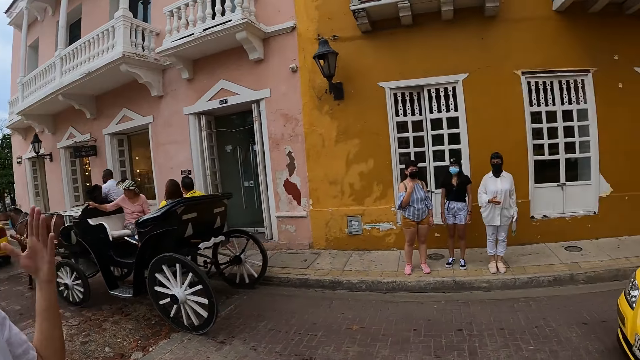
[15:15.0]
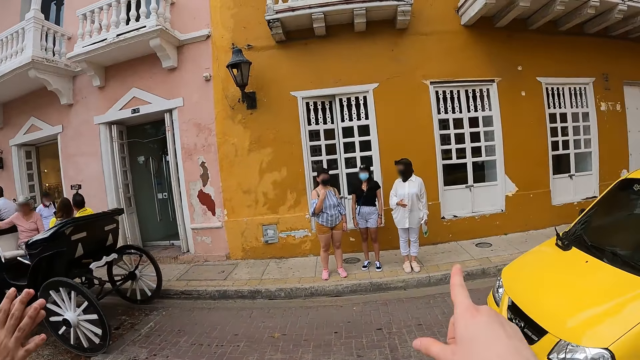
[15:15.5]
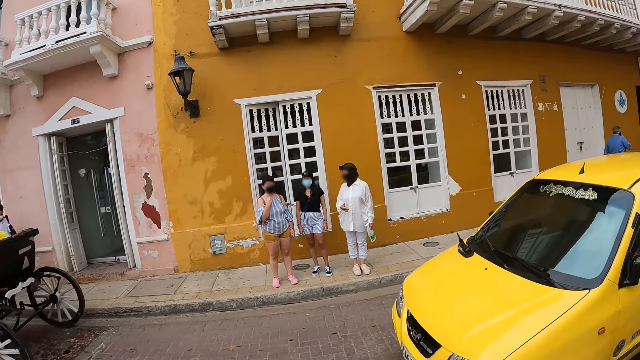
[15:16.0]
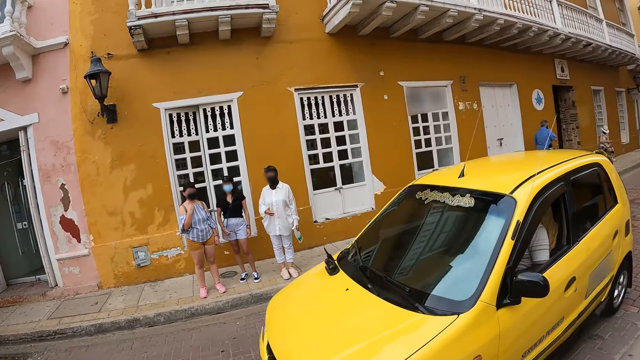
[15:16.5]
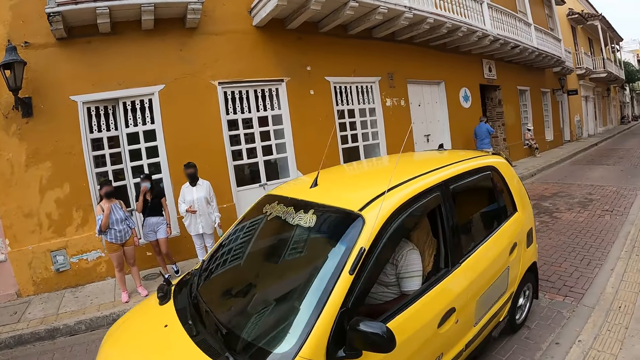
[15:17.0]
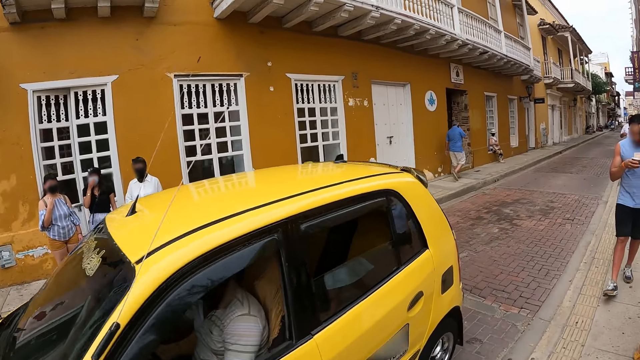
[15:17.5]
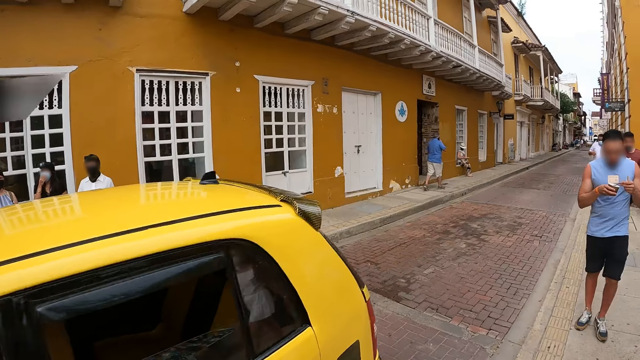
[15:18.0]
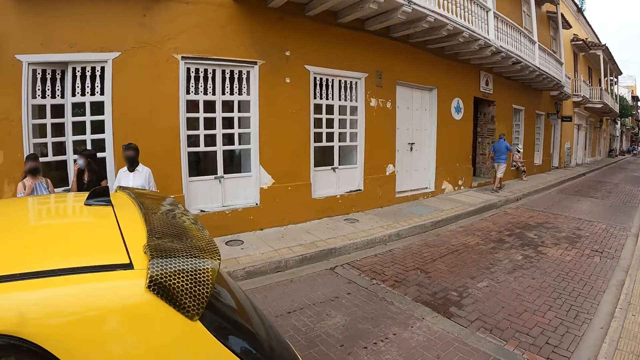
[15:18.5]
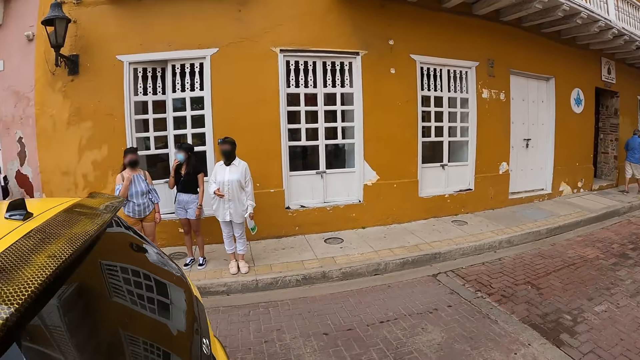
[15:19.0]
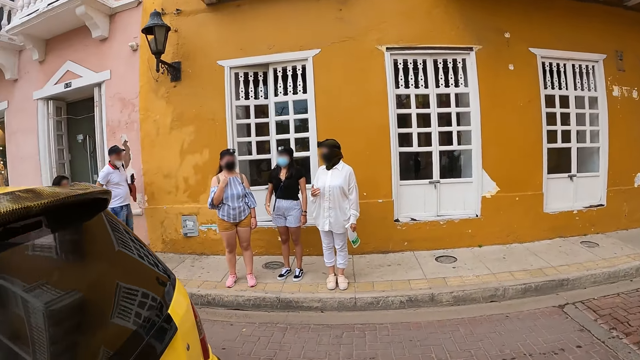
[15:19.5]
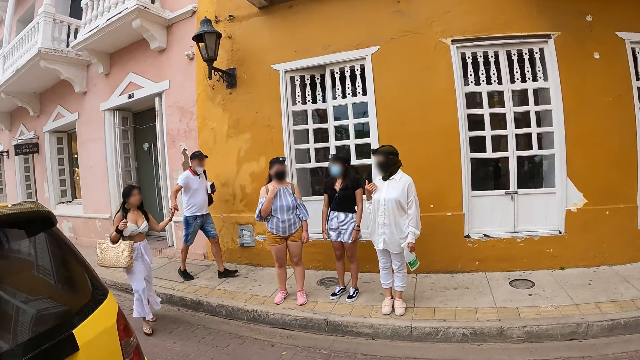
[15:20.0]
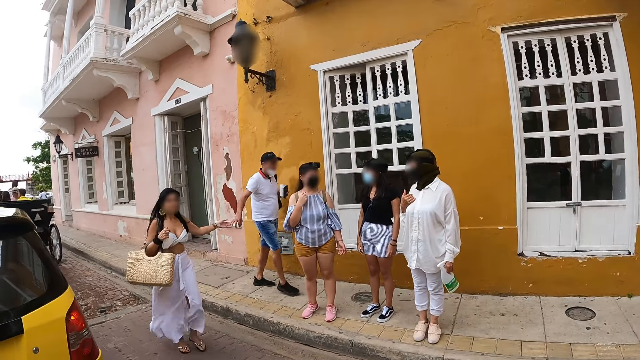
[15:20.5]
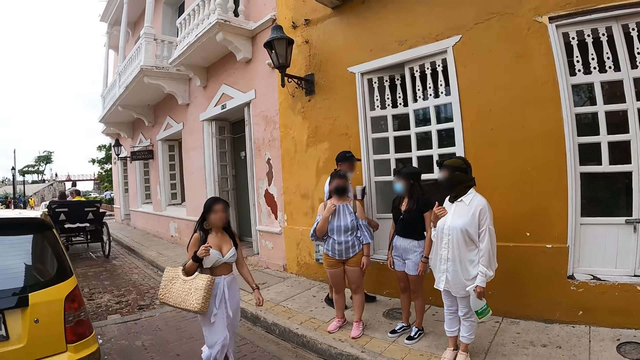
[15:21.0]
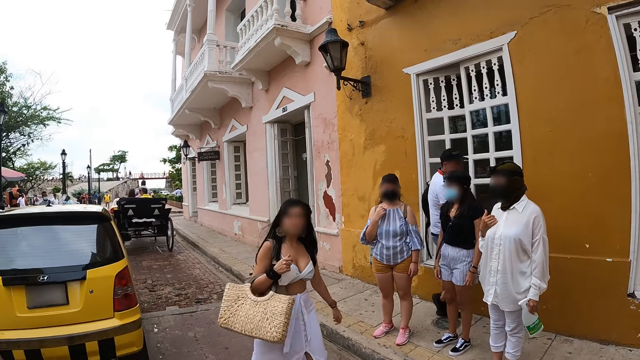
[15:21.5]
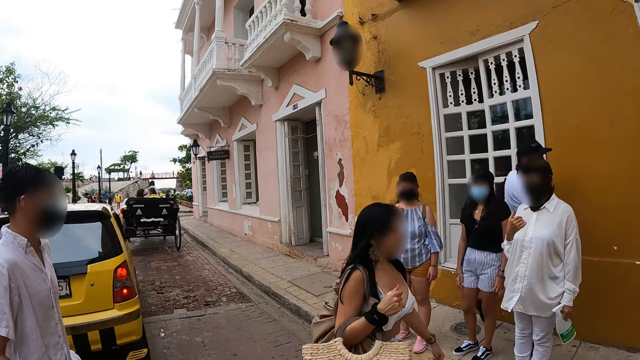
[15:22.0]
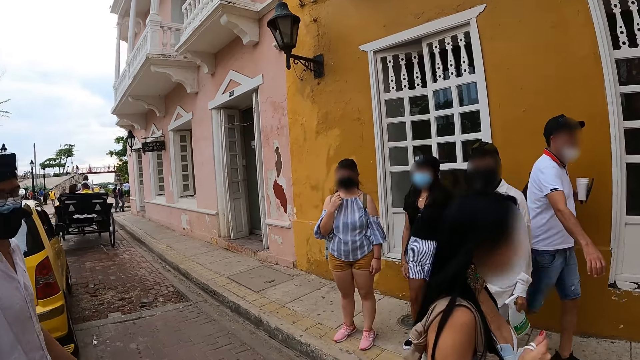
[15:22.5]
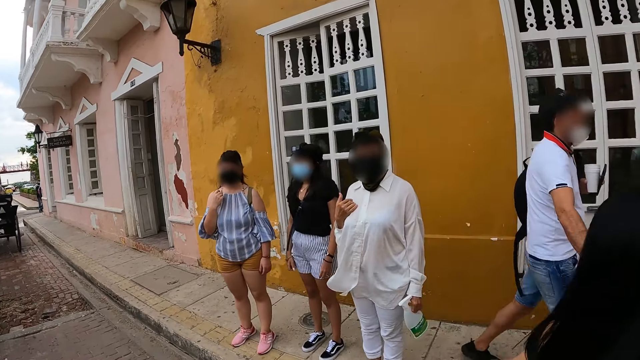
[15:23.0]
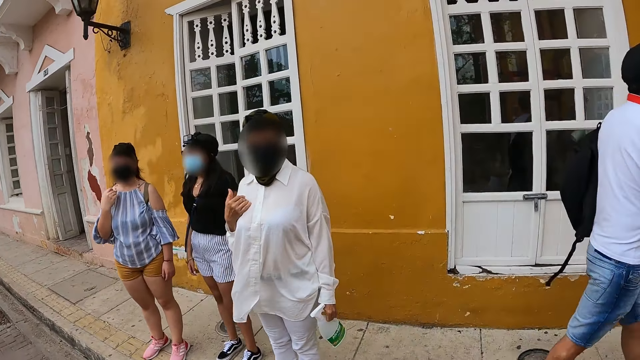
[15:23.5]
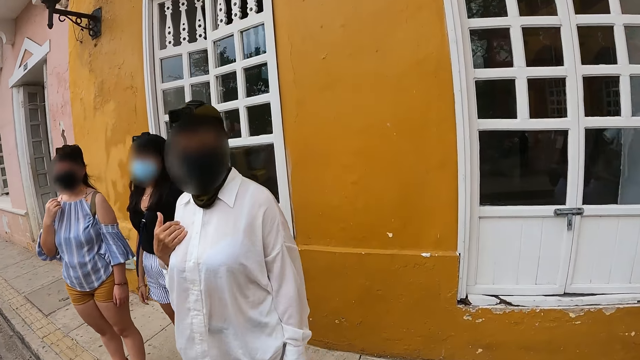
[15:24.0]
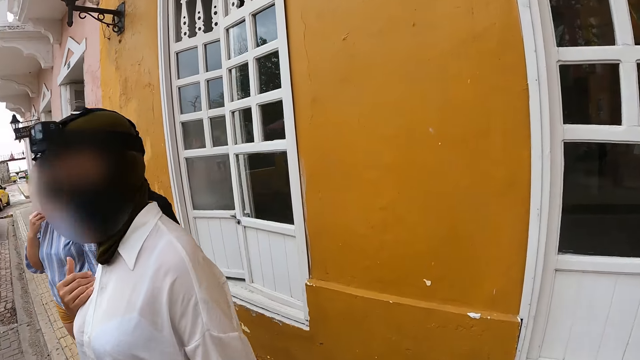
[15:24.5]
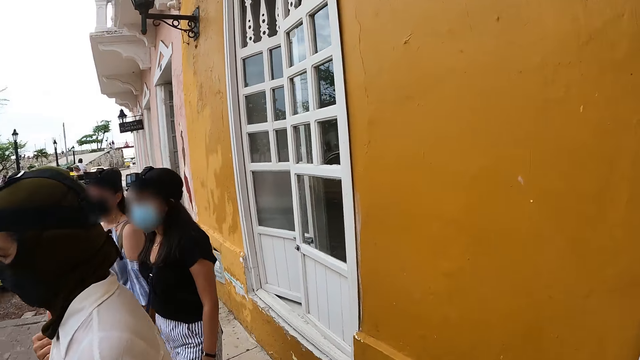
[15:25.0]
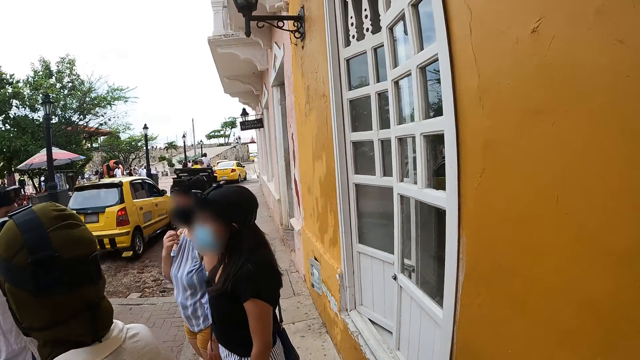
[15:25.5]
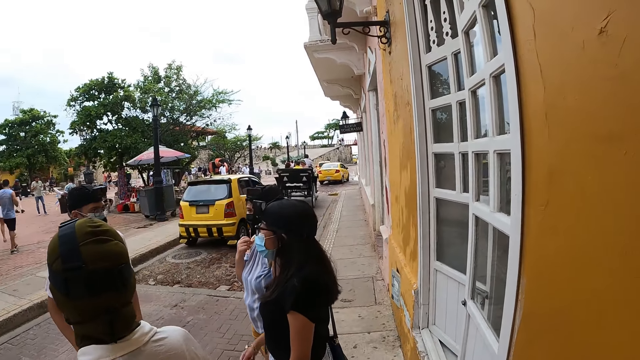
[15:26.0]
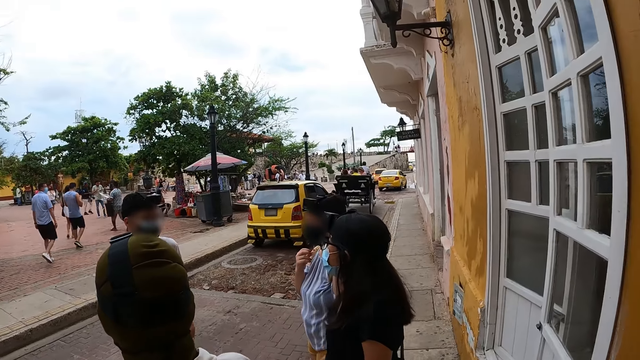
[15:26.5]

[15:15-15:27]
A black horse carriage drives past the camera wearer. He interacts with a woman. He raises his right hand. A yellow car drives past him. He looks around.

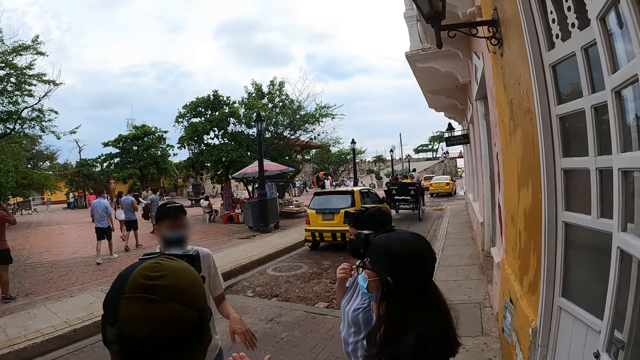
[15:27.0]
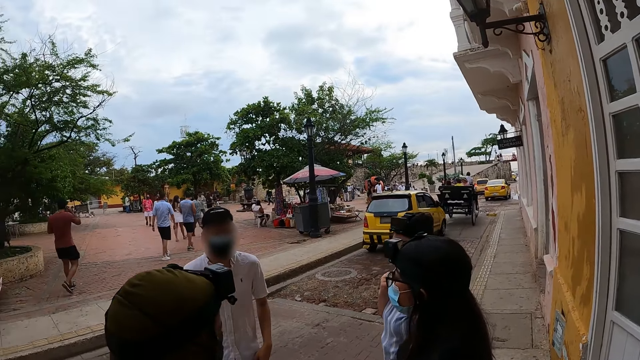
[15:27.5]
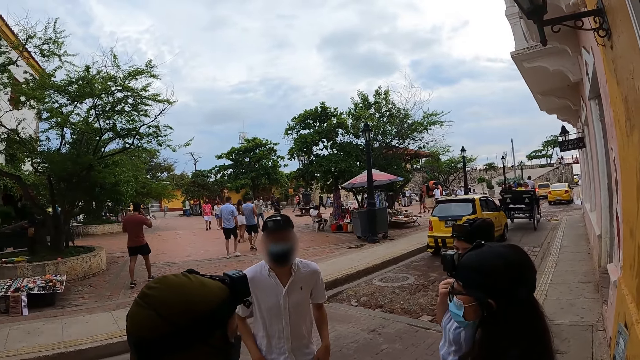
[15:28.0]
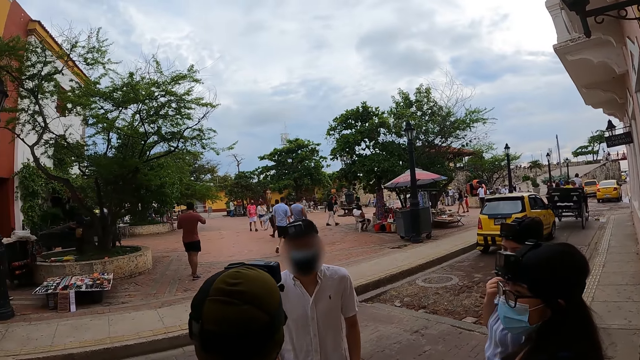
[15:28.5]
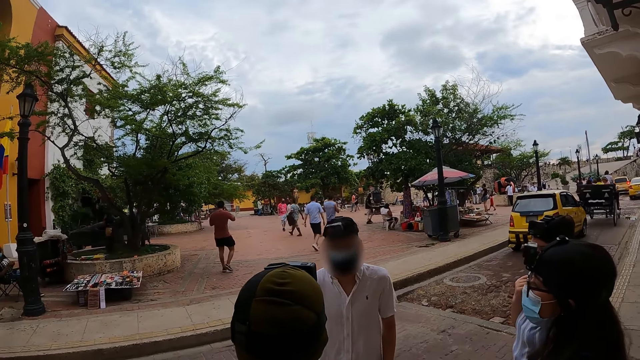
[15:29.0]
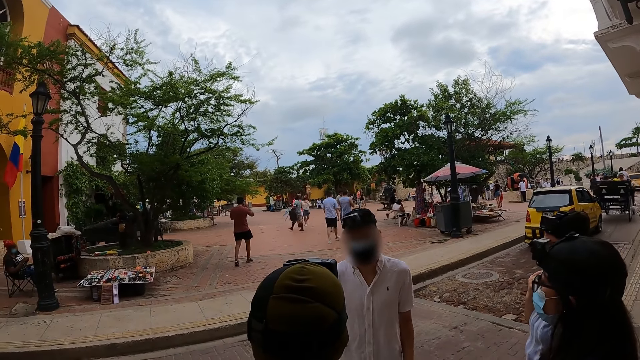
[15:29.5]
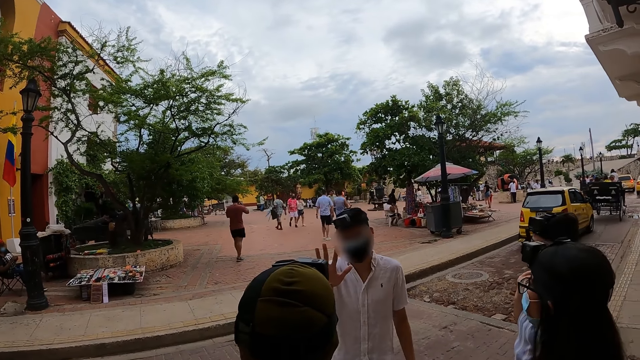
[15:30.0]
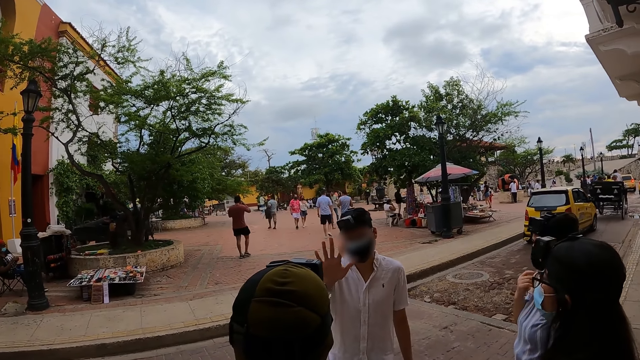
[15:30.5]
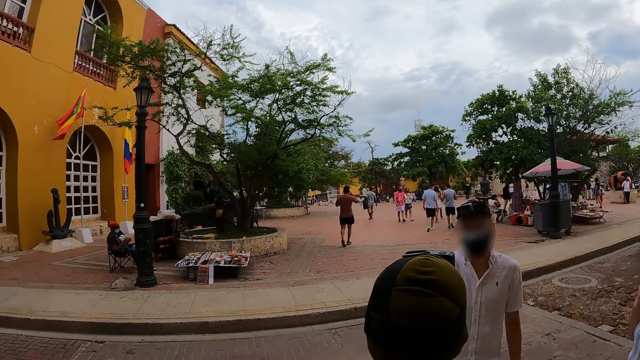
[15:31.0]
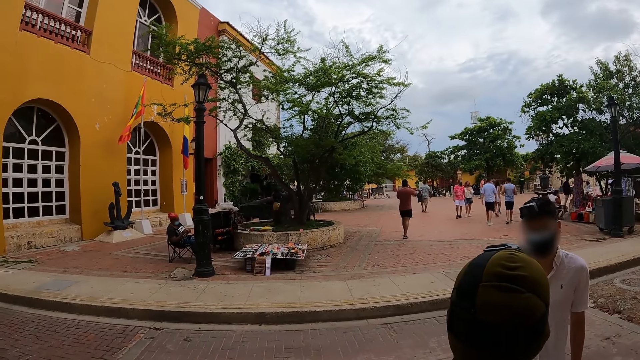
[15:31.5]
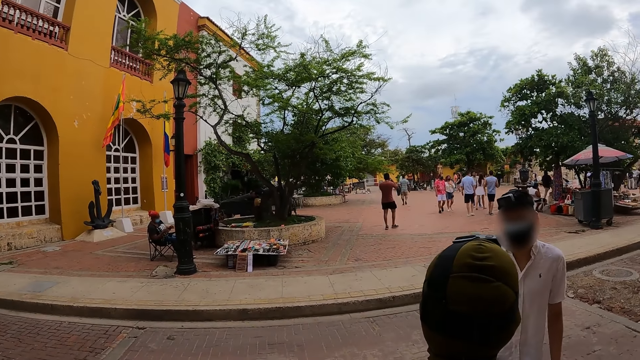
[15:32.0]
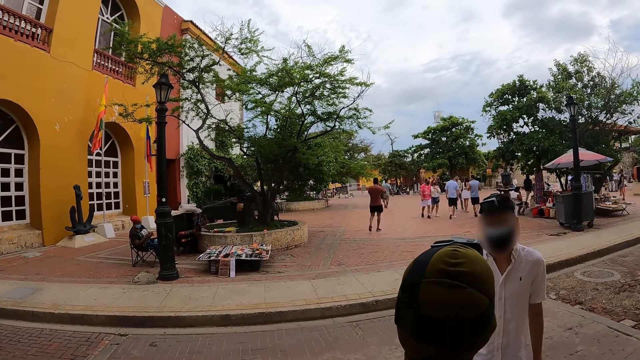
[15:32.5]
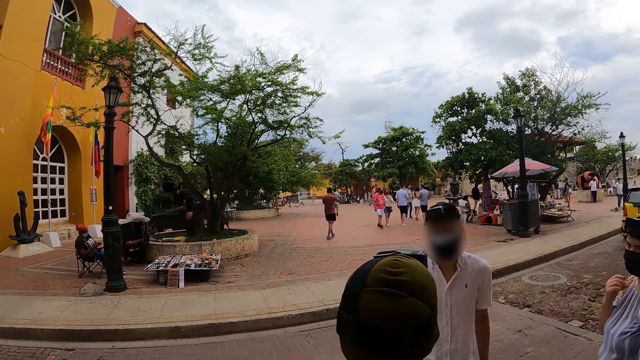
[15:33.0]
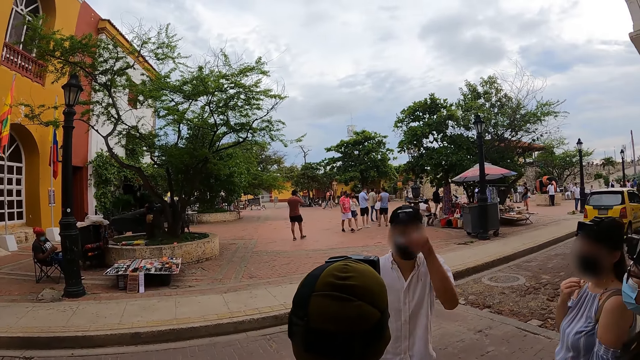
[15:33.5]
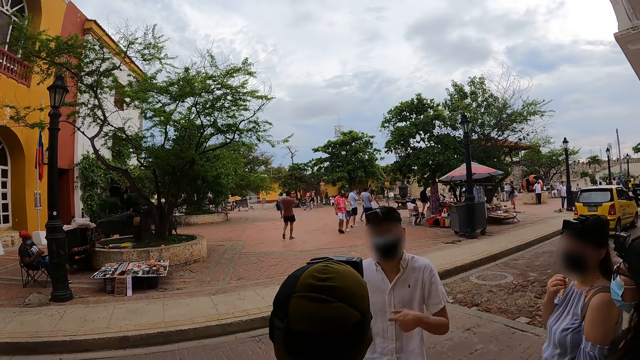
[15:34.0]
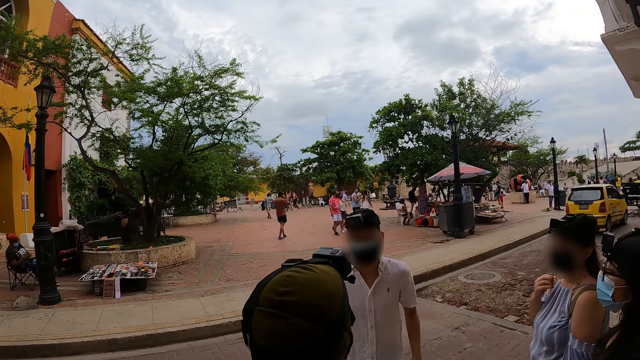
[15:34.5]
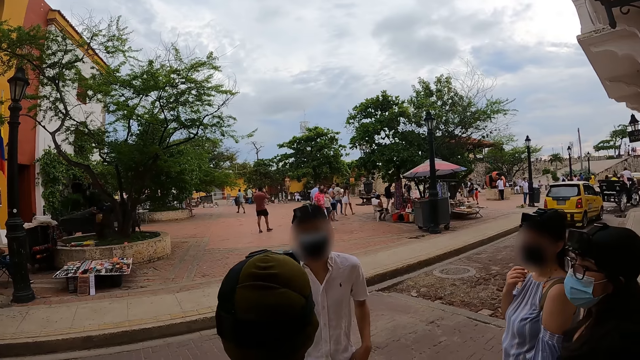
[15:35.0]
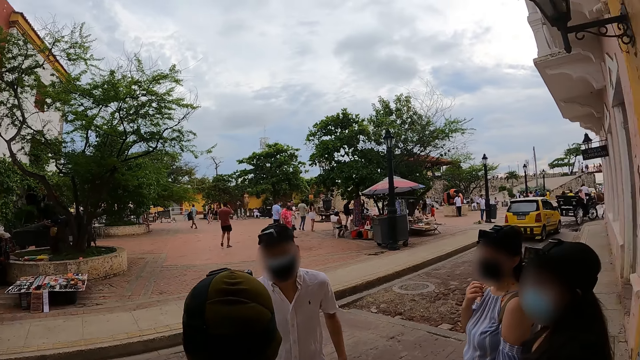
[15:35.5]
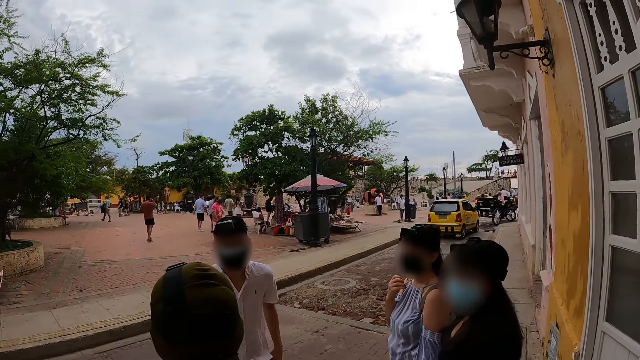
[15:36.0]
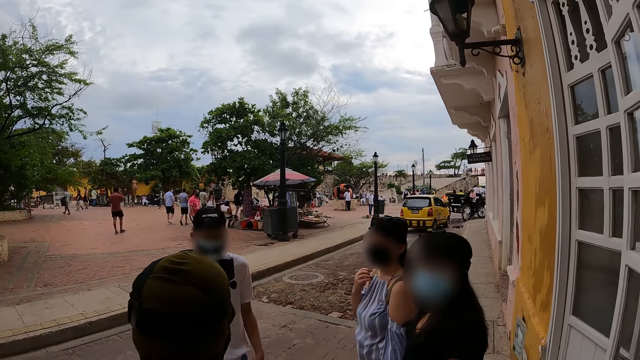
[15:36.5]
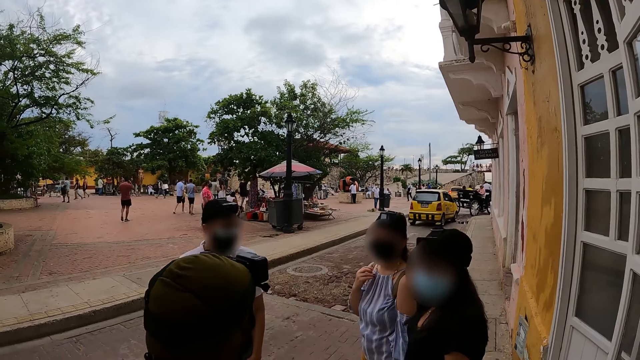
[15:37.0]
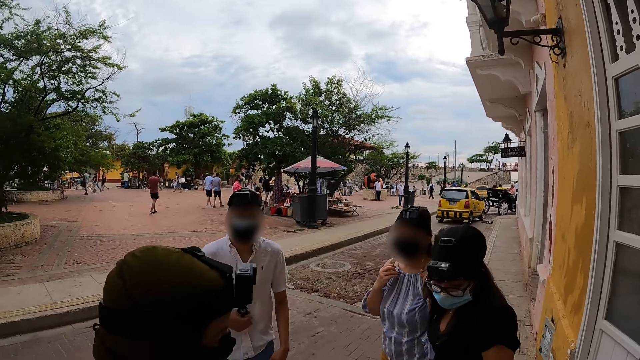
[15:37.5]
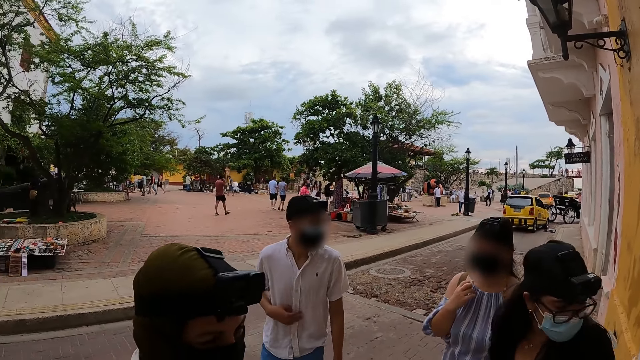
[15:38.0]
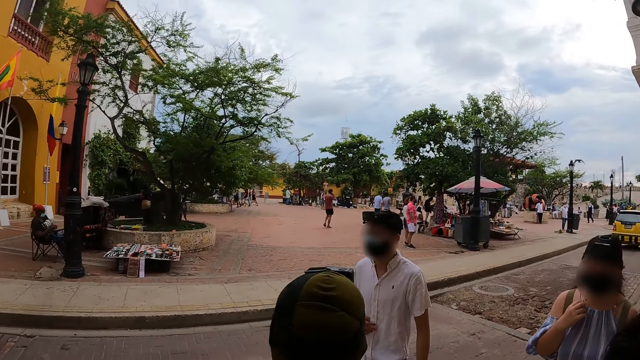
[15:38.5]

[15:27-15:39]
The man interacts with the woman.
